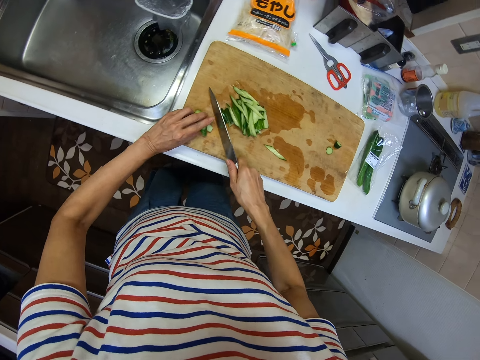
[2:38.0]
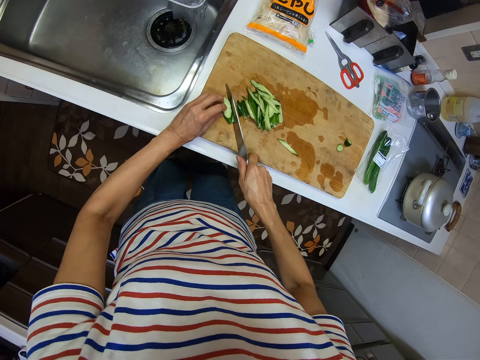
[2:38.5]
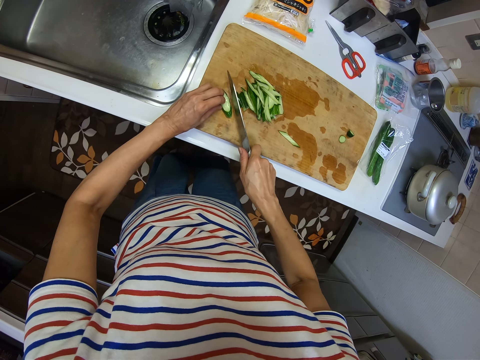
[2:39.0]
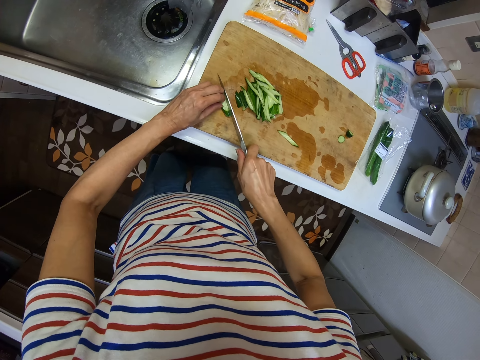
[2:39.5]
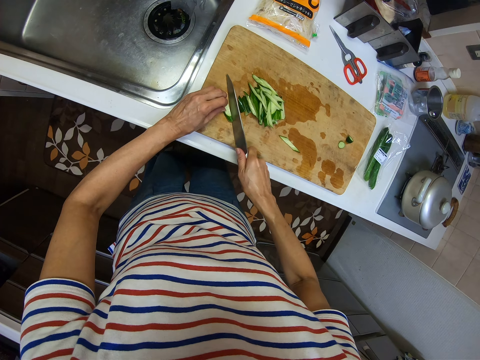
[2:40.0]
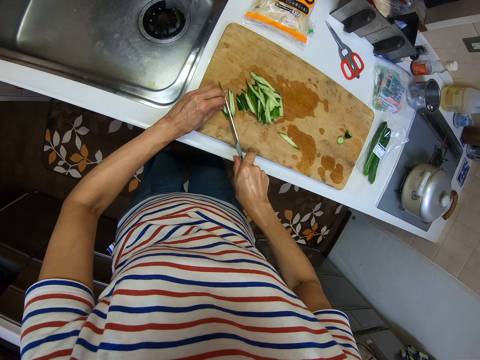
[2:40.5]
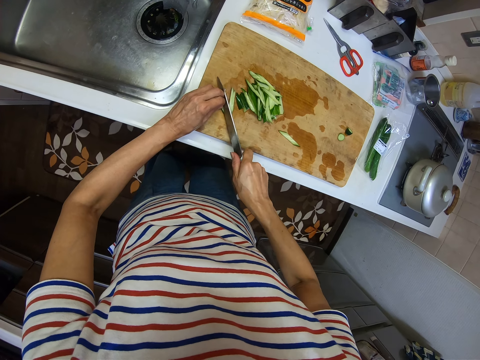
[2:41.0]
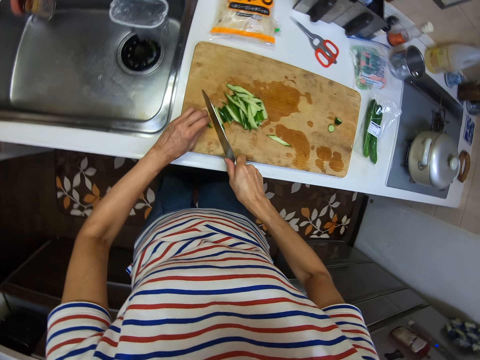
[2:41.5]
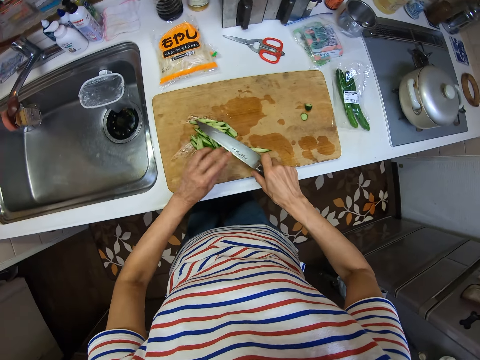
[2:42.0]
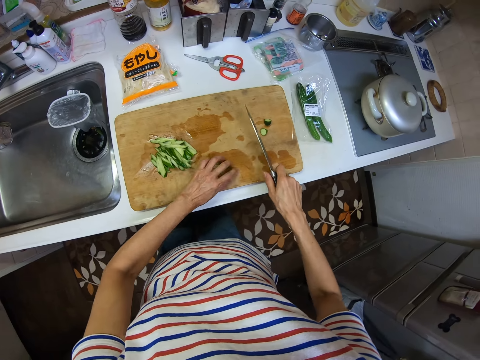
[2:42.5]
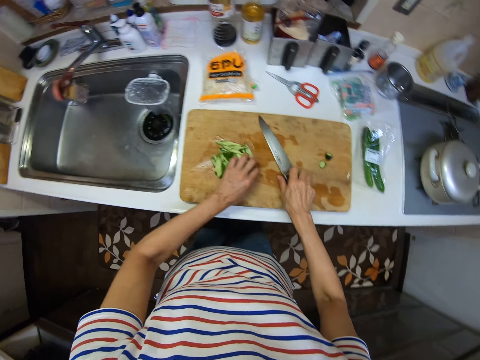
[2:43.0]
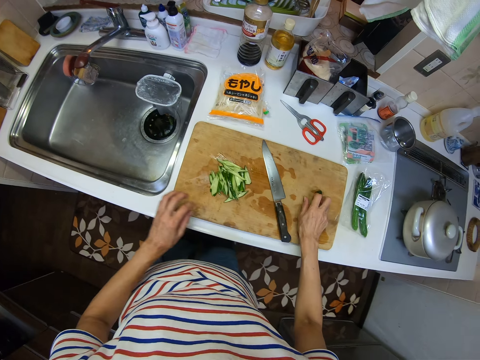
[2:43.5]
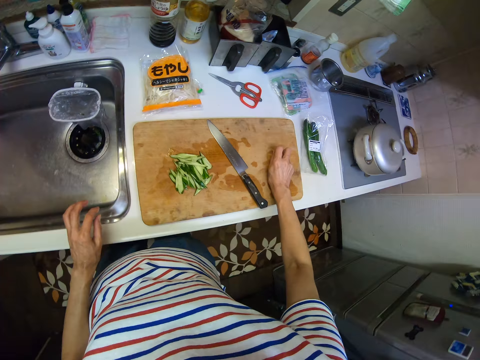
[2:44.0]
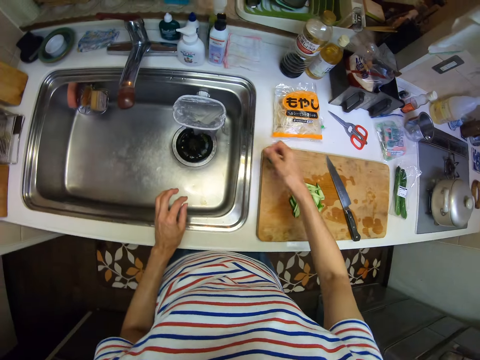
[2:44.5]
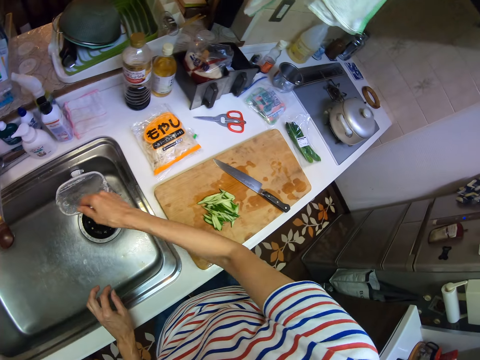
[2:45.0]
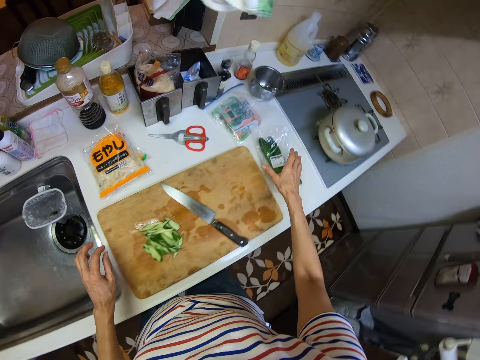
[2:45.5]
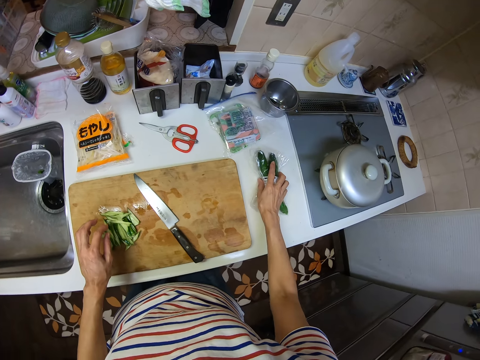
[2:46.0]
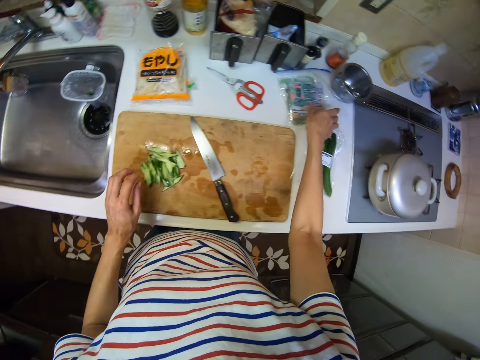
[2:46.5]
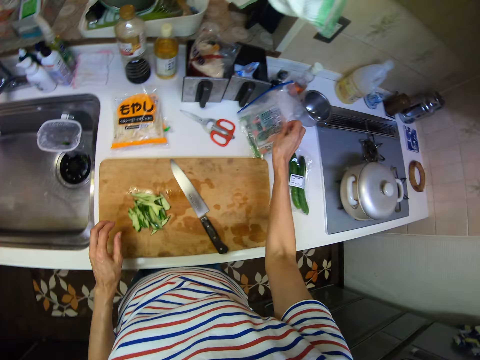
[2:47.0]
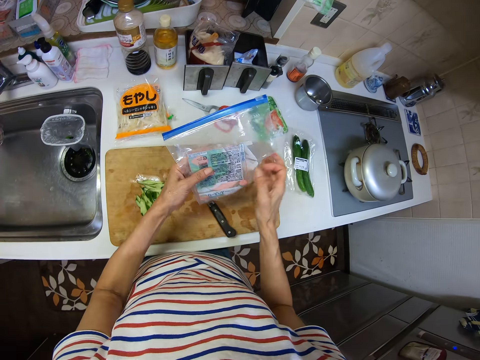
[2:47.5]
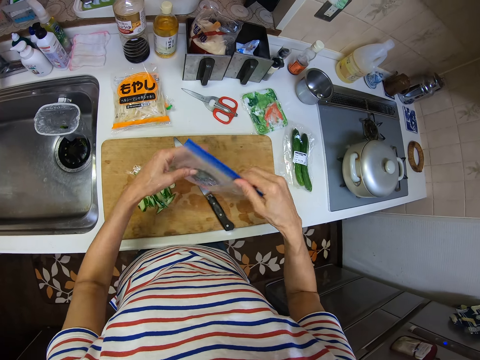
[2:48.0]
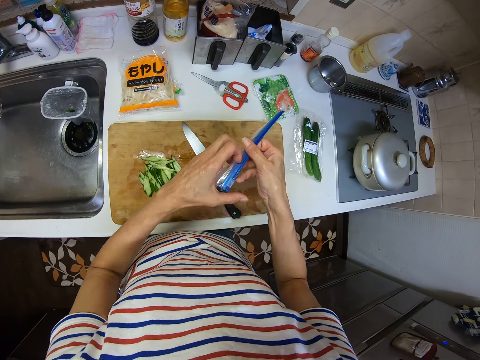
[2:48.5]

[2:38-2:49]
The camera wearer slices the piece of cucumber using a knife. He removes a slice of cucumber from the knife using his left hand. He drops the knife on the chopping board using his right hand. He picks up two bad pieces of cucumber using his right hand. He dumps the two pieces of cucumber in a trash on the sink using his right hand. He adjusts the position of the bag of cucumber using his right hand. He picks a sachet of ham using his right hand. He transfers the sachet of ham from his right hand to his left hand.

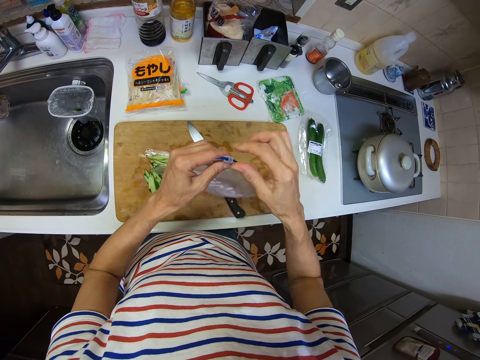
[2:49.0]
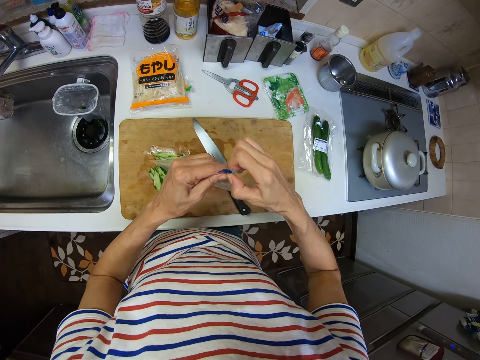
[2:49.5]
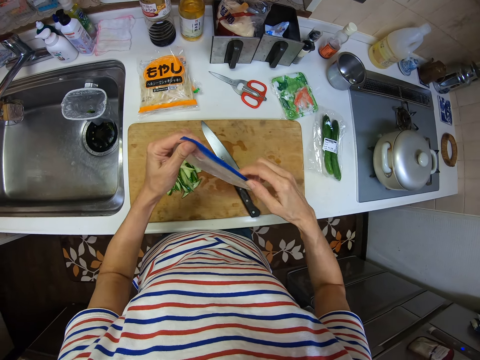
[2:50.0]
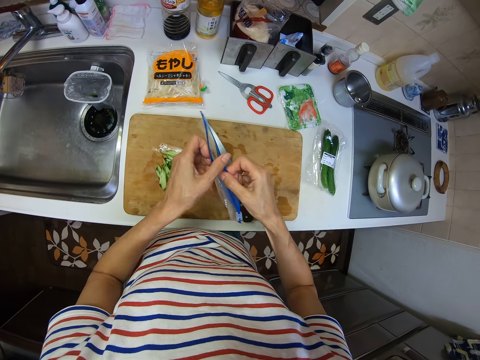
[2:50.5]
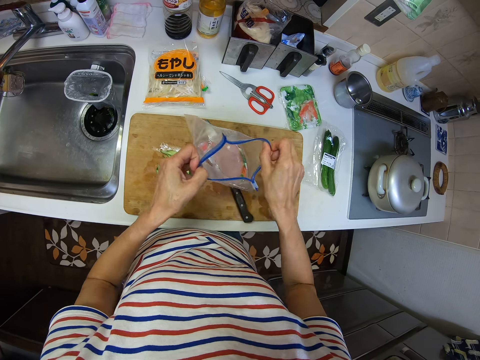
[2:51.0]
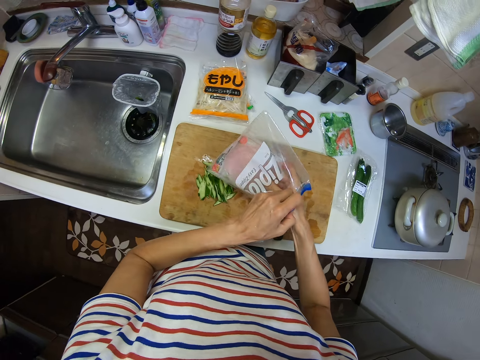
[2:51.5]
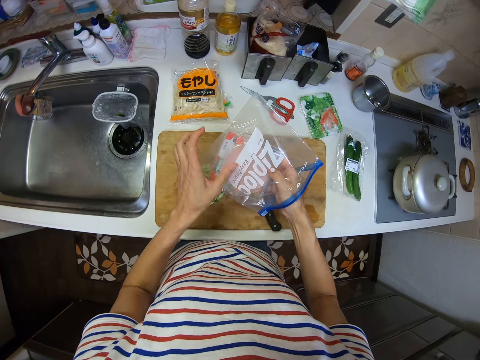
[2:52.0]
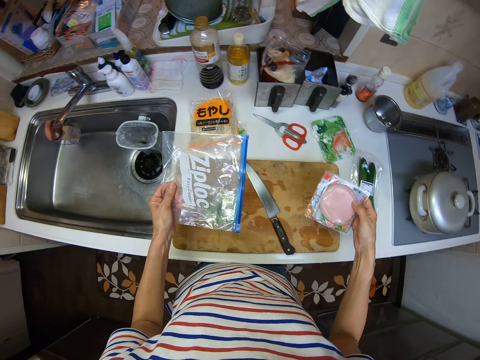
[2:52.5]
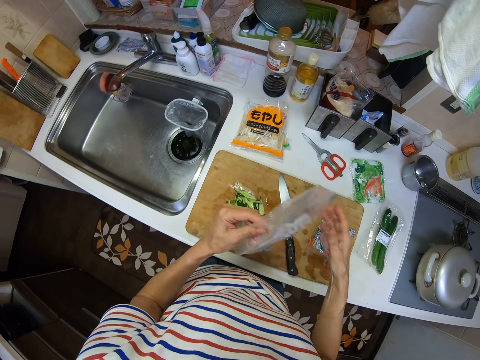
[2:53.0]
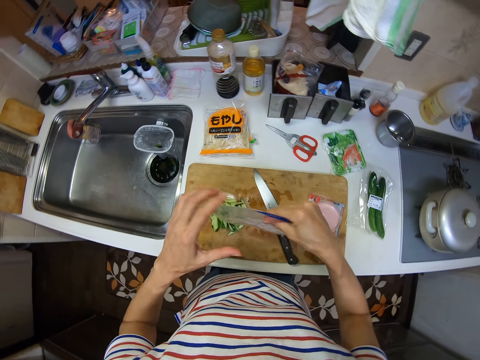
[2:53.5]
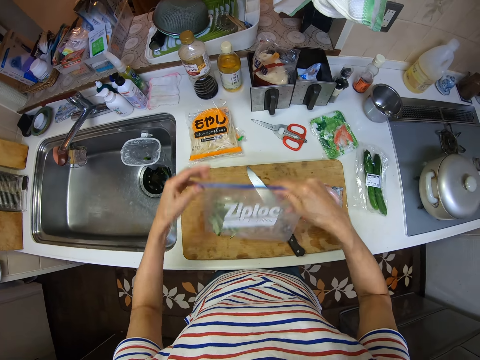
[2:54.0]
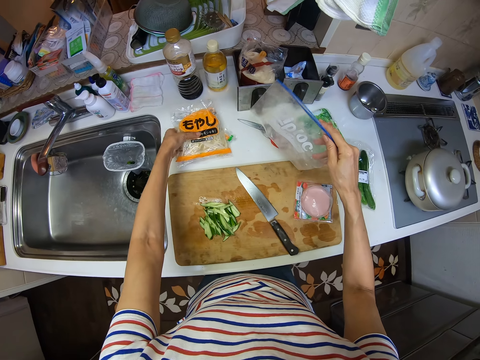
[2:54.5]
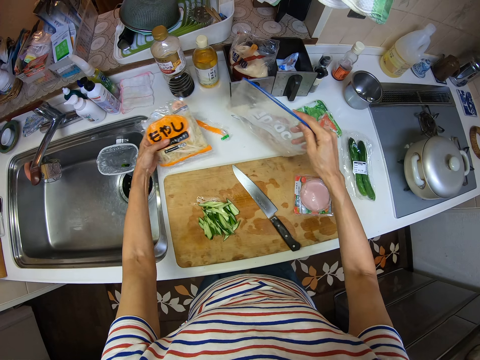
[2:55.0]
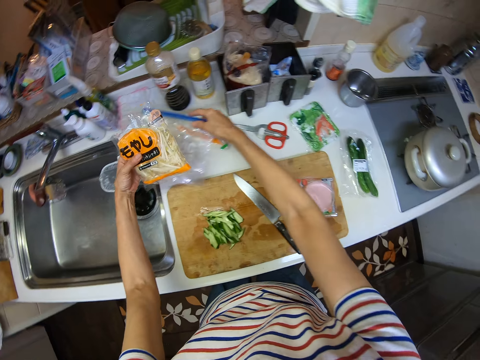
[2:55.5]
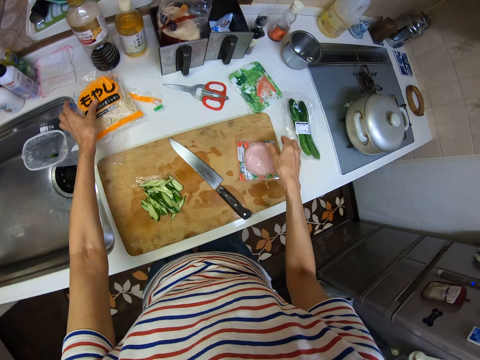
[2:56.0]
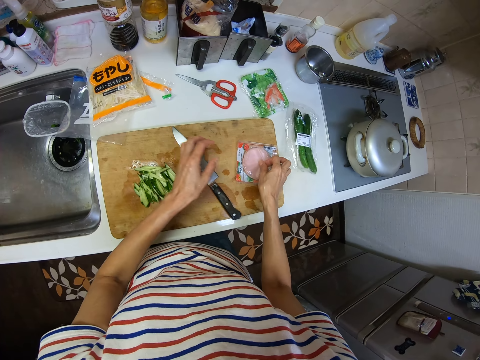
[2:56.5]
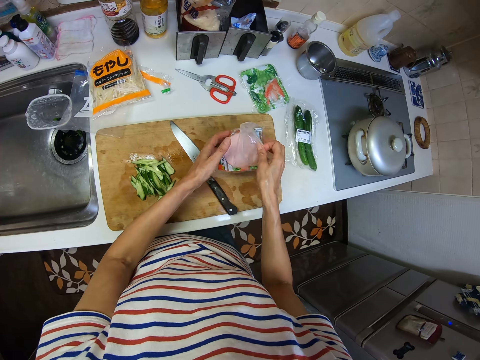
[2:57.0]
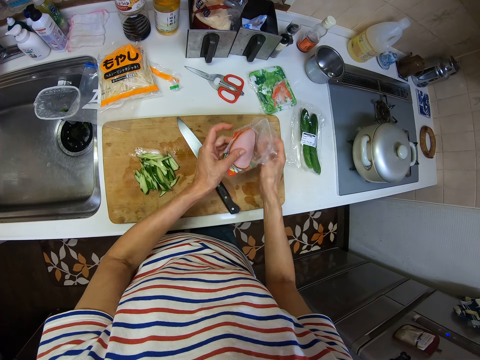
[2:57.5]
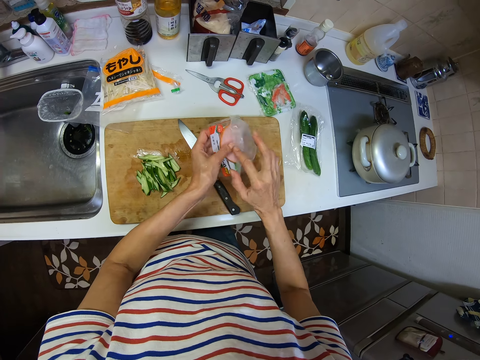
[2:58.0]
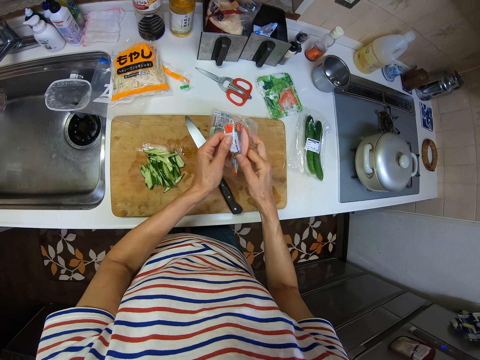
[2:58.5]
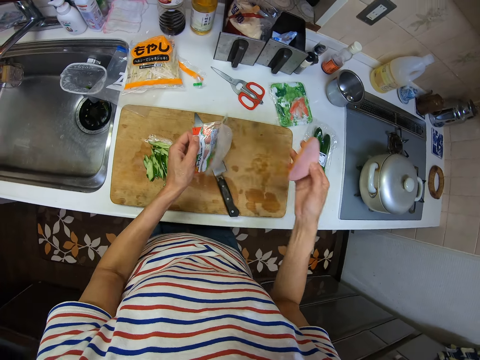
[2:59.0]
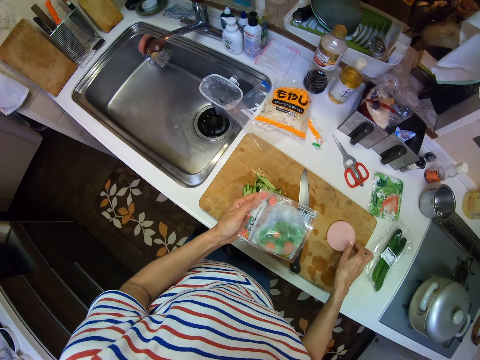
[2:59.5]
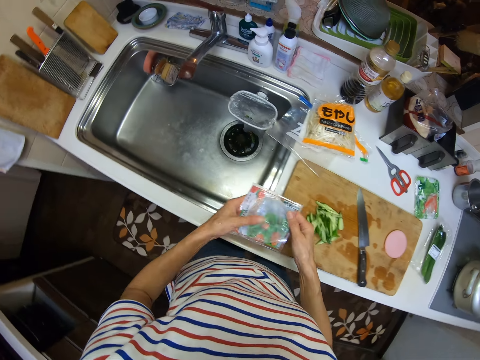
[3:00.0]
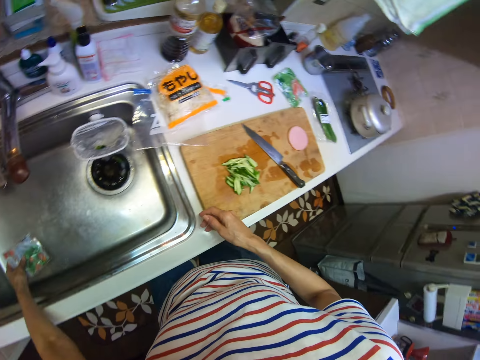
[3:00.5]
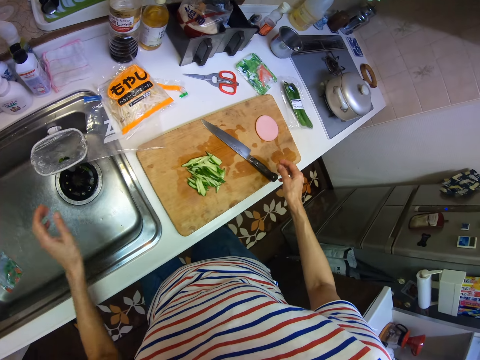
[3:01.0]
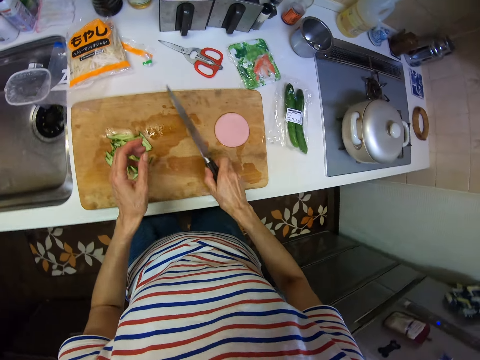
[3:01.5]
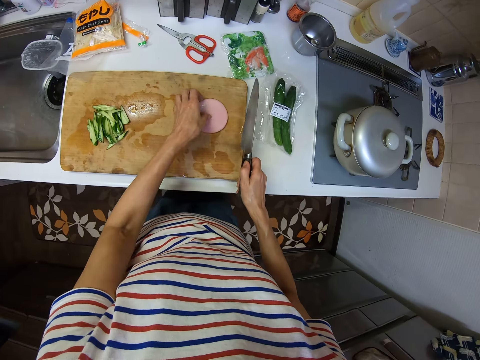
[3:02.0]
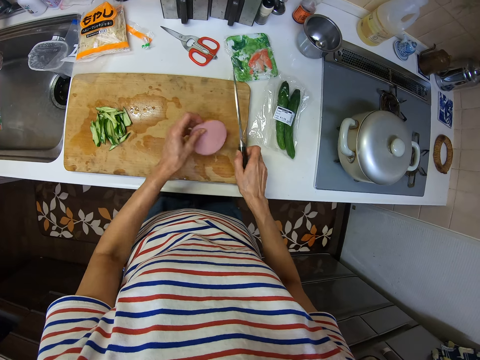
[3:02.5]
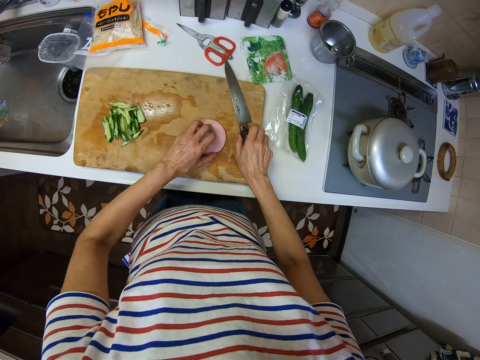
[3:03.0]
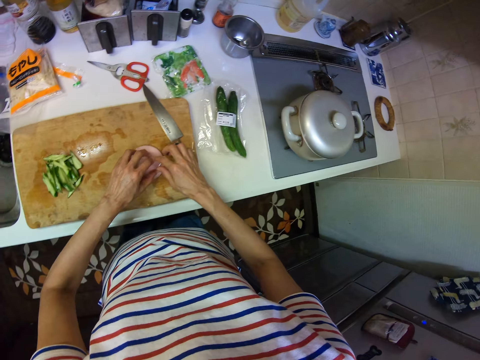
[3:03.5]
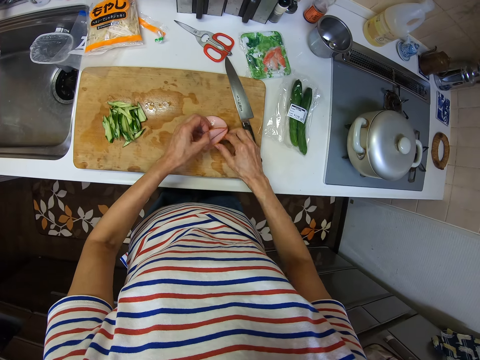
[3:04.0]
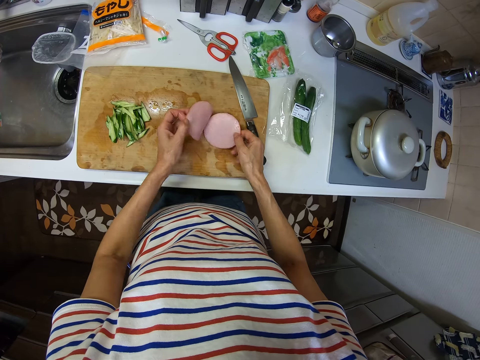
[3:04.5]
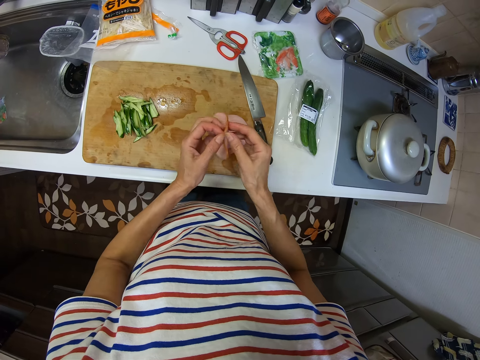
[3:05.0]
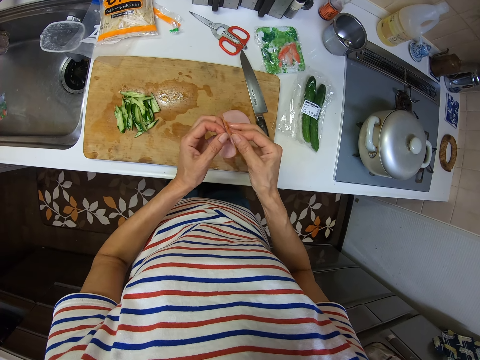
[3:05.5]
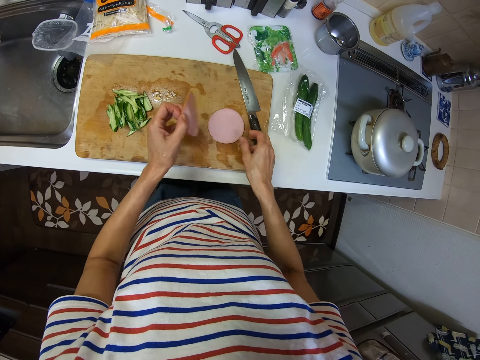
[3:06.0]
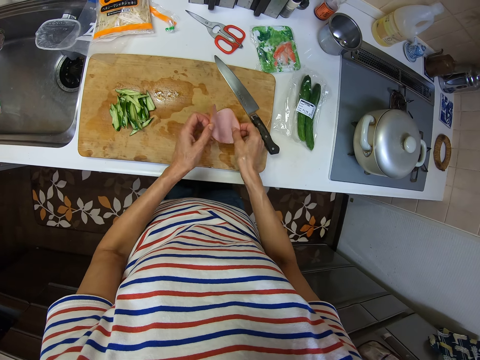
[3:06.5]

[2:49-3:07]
The camera wearer unlocks the sachet of ham with his right hand. He opens the sachet of ham with both hands, dips his right hand in the sachet of ham, and picks a packet of ham from the sachet. He drops the packet of ham on the chopping board using his right hand. He picks up a bag of pasta or cabbage pack using his left hand. He drops an empty bag on the kitchen countertop using his right hand. He drops the bag of pasta on the empty bag using his left hand. He picks the packet of ham with his right hand. He opens the pack. He takes the ham from the packet using his right hand. He drops the ham on the chopping board using his right hand. He drops the empty packet in the sink using his left hand. He picks up a knife with his right hand. He picks and drops the ham on the chopping board. He drops the knife on the chopping board. He tears the ham in two using both hands. He puts the meat on the chopping board. He picks a piece of ham using his right hand.
